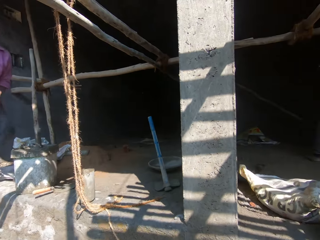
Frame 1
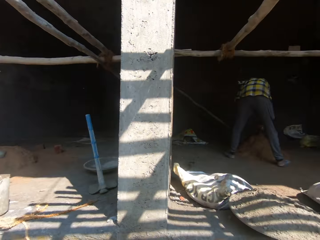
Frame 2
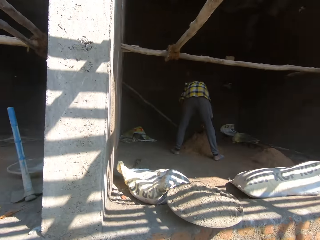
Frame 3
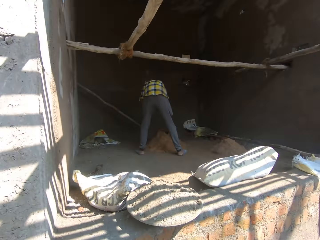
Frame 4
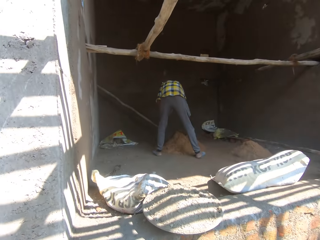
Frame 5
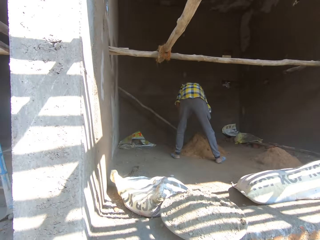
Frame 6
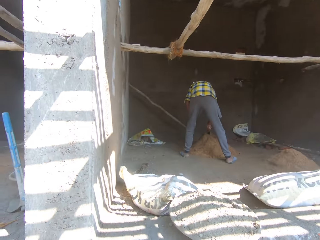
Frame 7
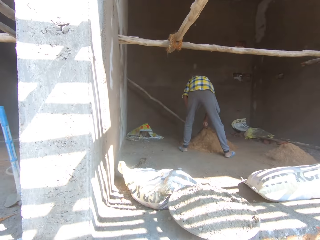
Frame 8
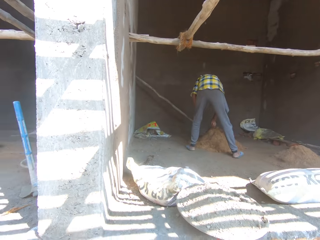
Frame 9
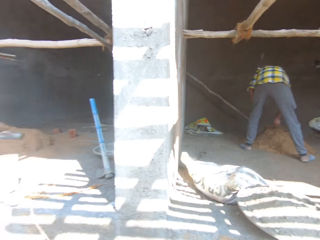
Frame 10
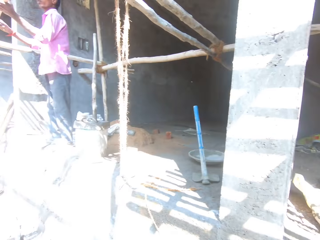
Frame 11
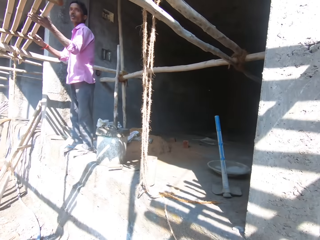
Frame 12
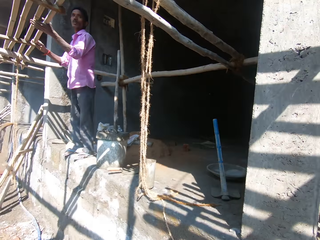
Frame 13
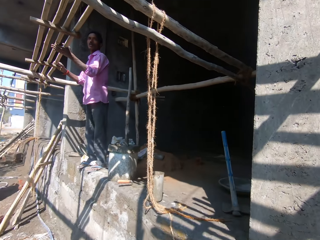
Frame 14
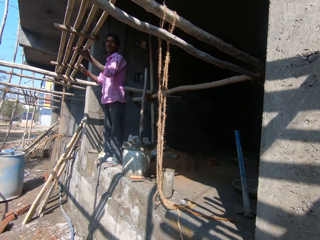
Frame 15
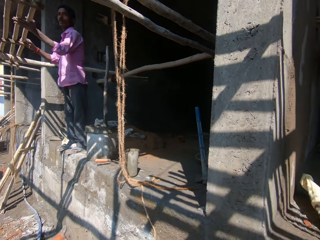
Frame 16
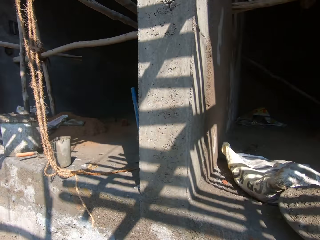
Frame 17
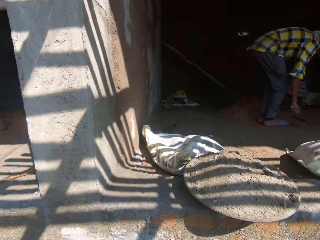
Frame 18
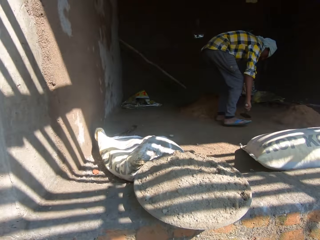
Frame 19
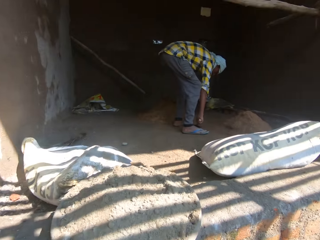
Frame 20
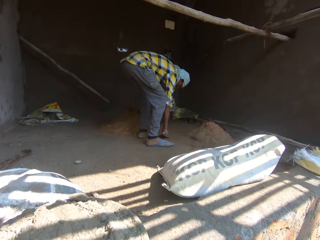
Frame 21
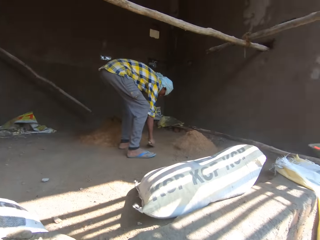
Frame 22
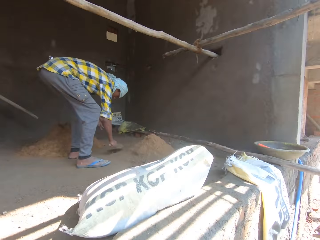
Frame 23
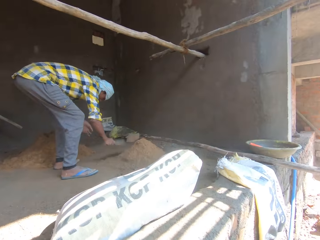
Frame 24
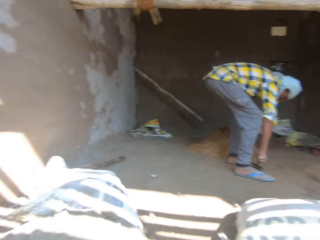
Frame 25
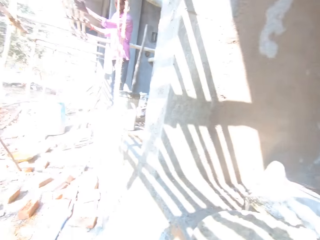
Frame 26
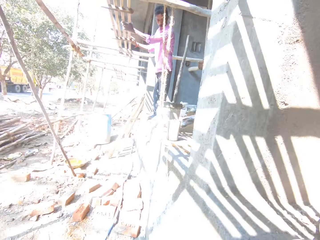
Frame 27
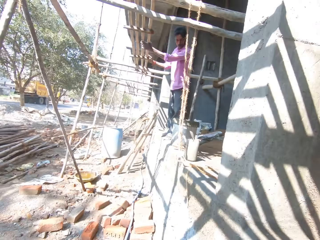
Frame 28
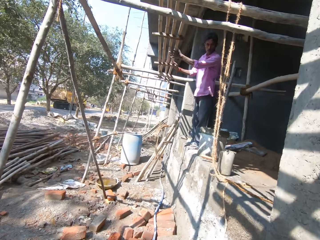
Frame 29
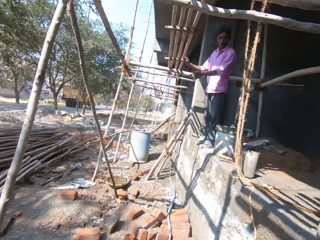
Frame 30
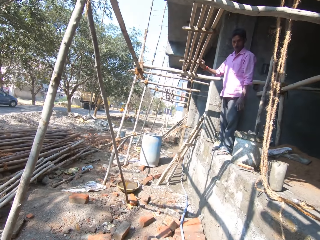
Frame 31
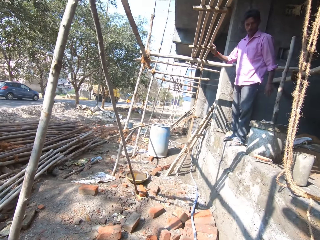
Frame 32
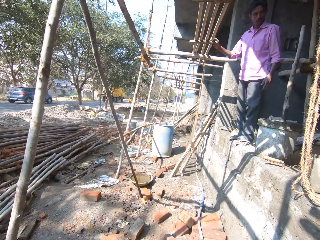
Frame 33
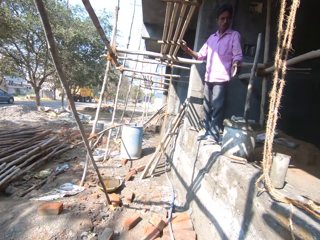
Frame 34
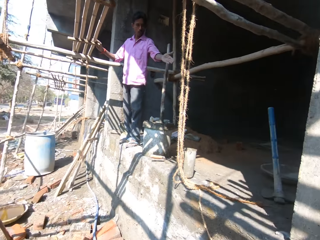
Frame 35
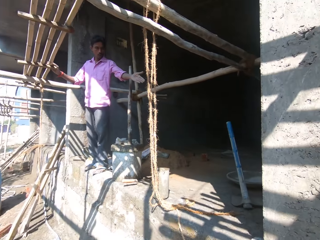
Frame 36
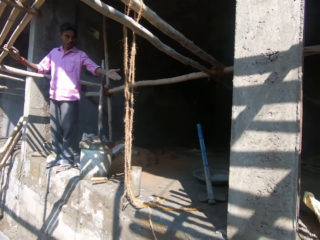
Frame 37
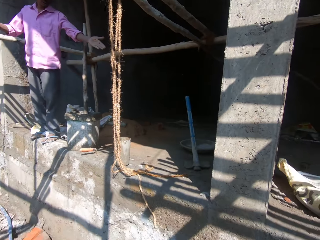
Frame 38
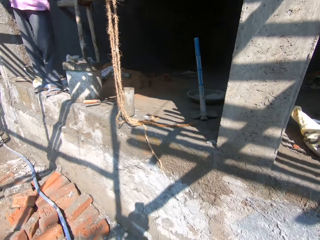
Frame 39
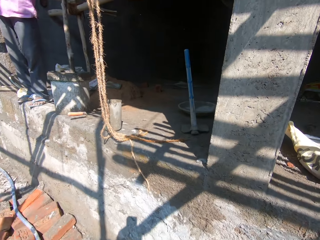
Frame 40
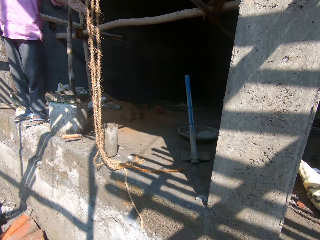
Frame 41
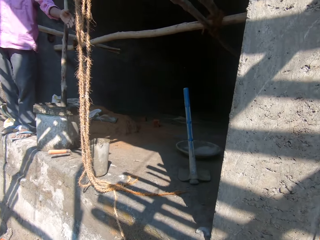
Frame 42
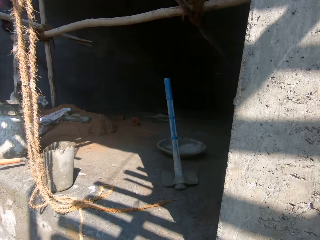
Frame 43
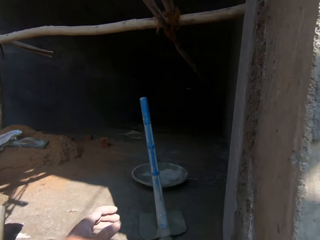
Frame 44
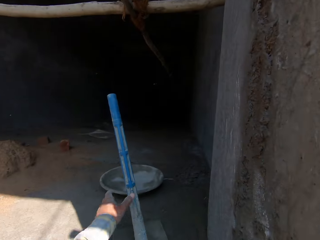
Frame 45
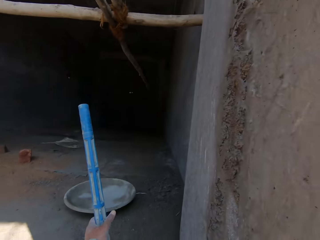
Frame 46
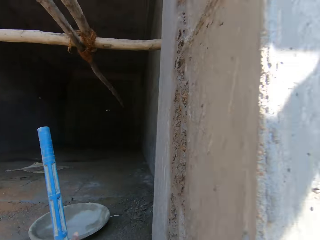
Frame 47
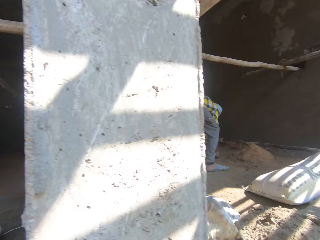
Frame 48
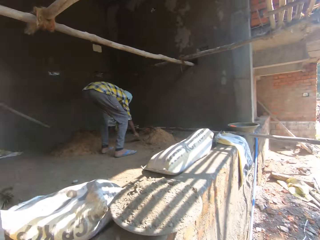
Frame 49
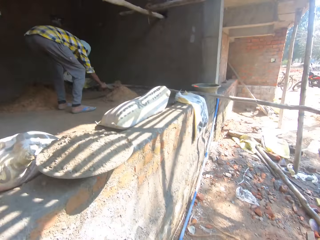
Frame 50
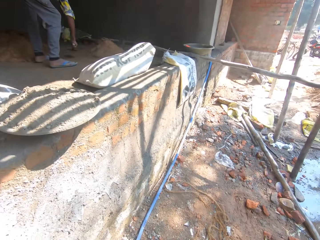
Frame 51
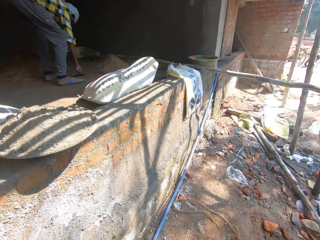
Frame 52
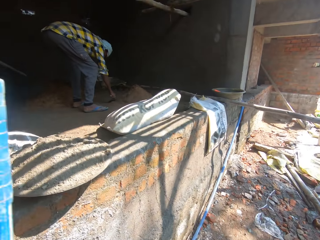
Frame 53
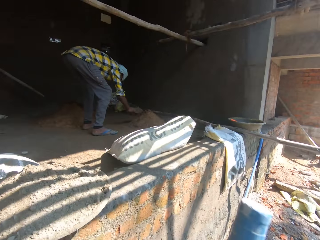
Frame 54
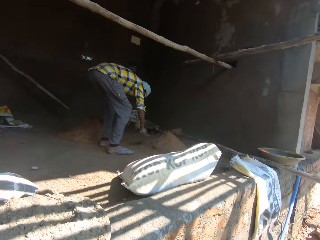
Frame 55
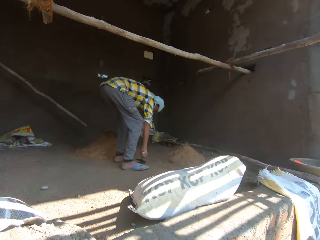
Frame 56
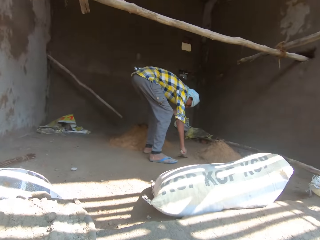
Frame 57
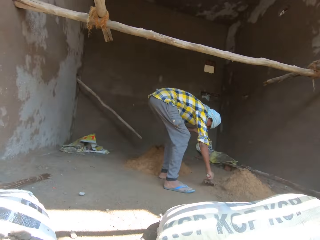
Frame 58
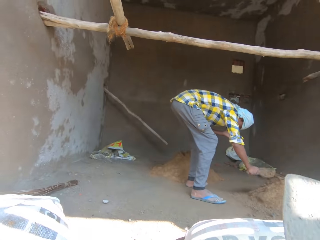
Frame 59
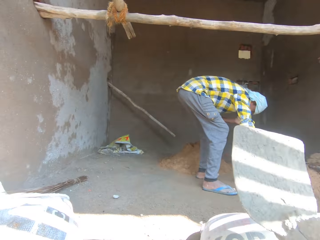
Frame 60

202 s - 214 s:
A man stands up. The camera wearer converses with a person. They look around the building. Another man bends and collects the sand with a trowel. The first man holds the wood rod. The camera wearer converses with the person. The first man gestures his hand. The camera wearer picks up the hoe and walks along the wall.

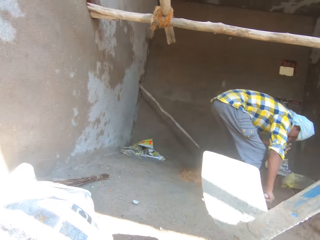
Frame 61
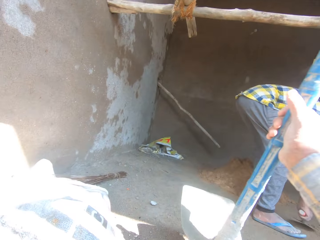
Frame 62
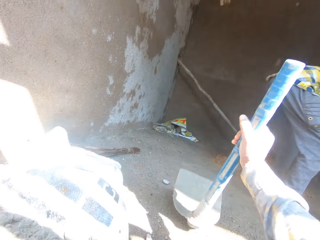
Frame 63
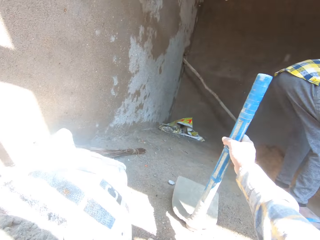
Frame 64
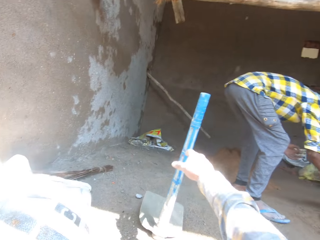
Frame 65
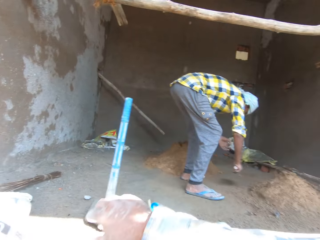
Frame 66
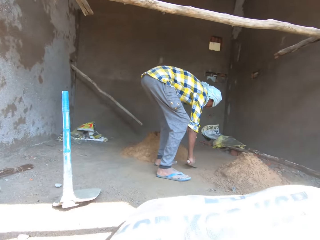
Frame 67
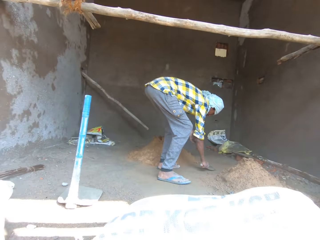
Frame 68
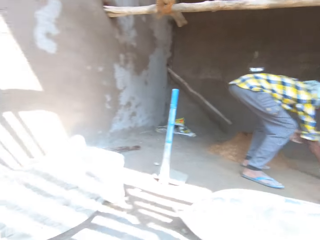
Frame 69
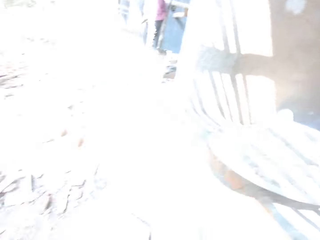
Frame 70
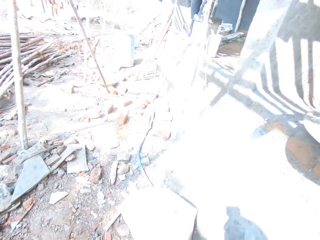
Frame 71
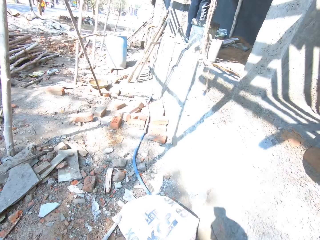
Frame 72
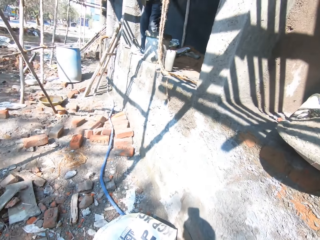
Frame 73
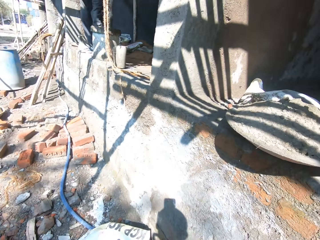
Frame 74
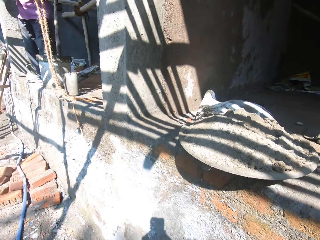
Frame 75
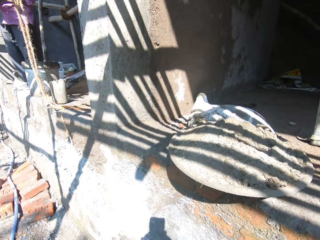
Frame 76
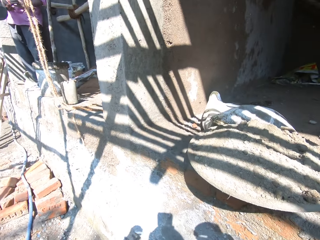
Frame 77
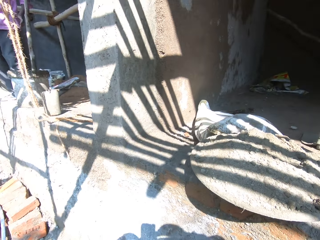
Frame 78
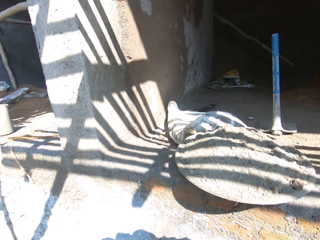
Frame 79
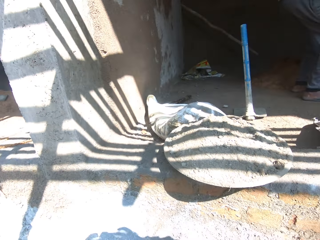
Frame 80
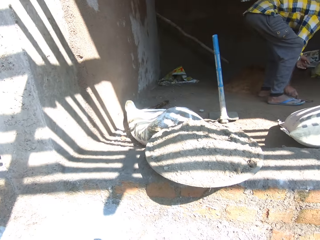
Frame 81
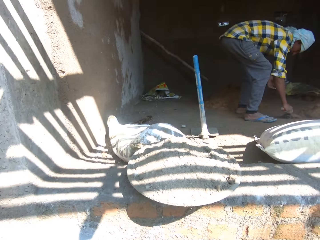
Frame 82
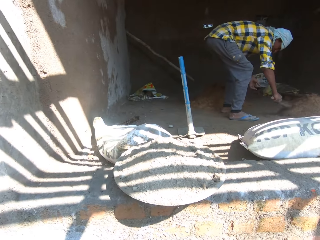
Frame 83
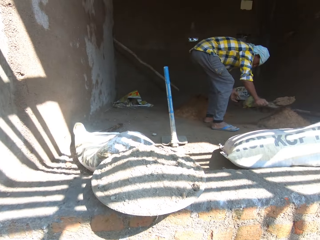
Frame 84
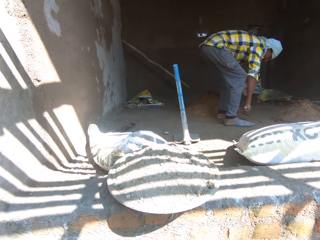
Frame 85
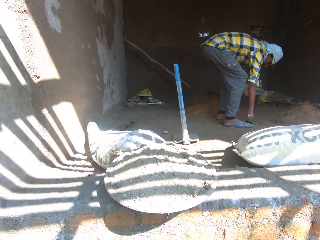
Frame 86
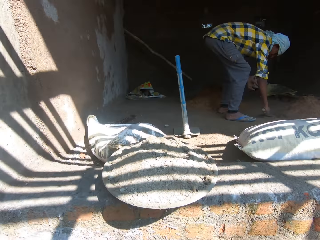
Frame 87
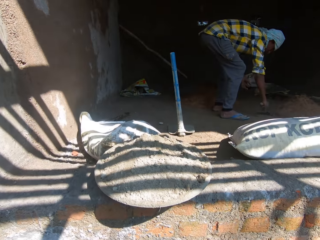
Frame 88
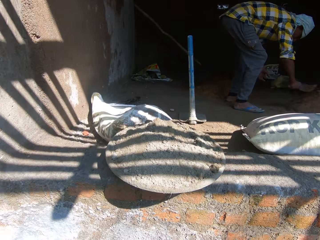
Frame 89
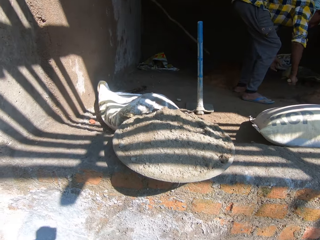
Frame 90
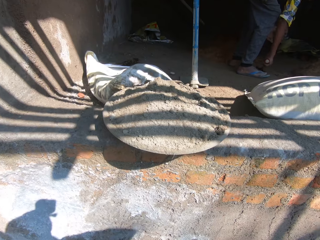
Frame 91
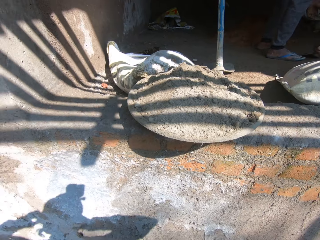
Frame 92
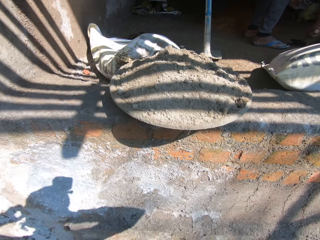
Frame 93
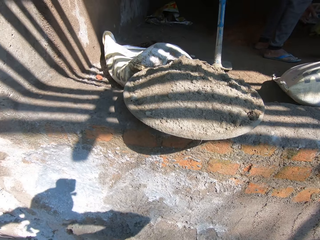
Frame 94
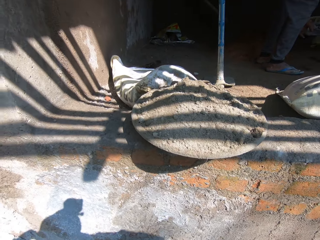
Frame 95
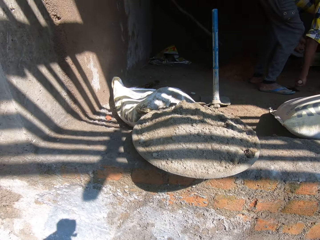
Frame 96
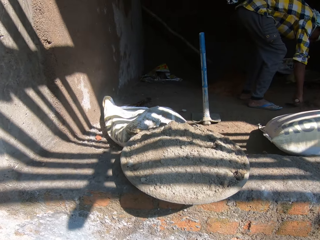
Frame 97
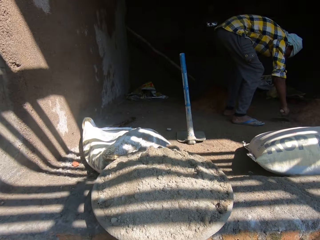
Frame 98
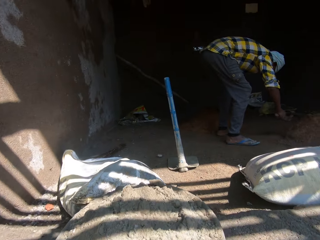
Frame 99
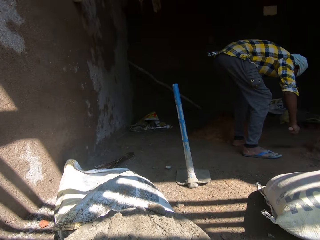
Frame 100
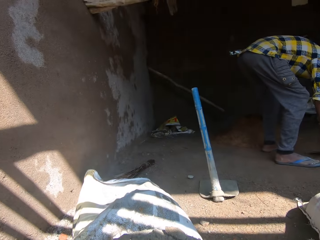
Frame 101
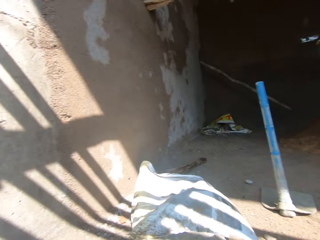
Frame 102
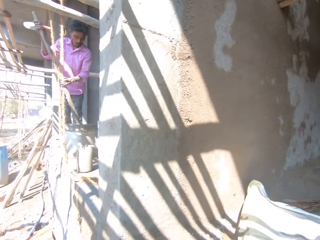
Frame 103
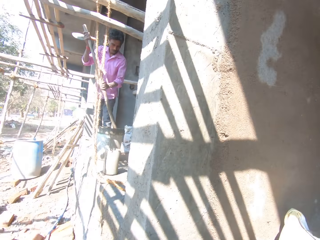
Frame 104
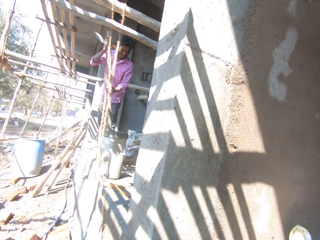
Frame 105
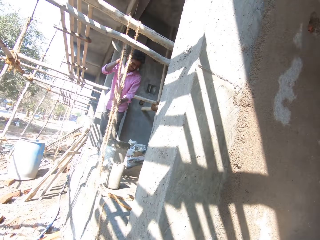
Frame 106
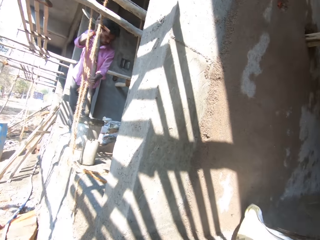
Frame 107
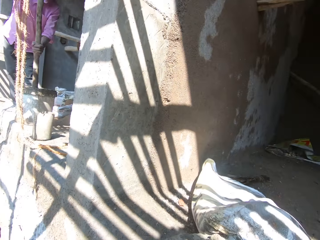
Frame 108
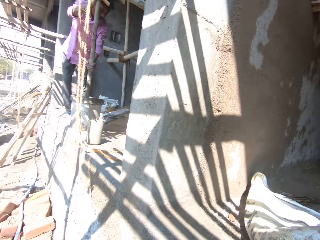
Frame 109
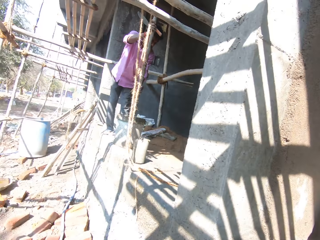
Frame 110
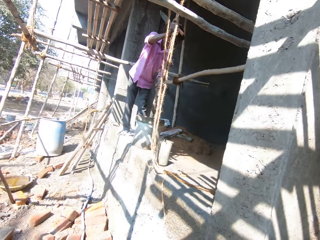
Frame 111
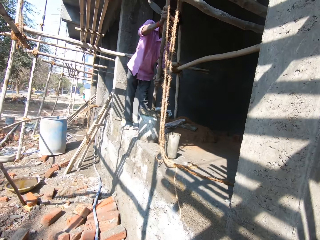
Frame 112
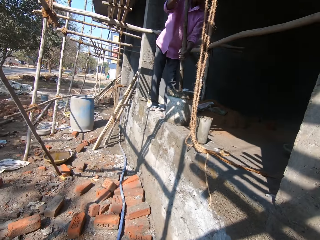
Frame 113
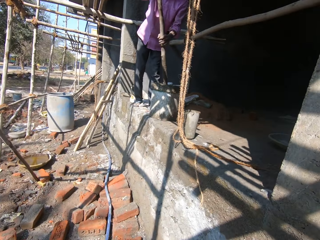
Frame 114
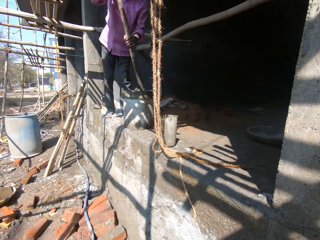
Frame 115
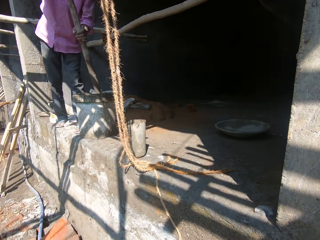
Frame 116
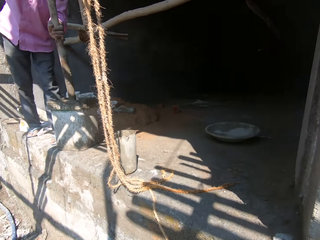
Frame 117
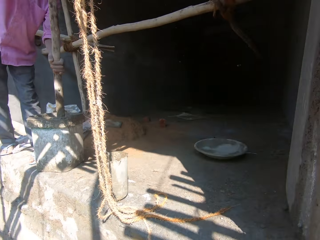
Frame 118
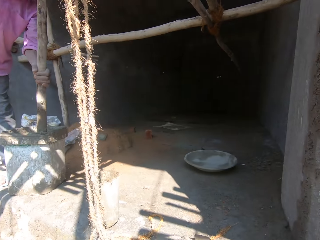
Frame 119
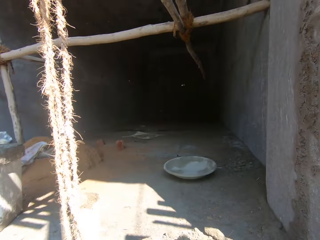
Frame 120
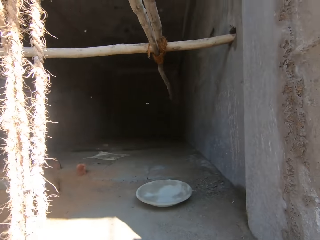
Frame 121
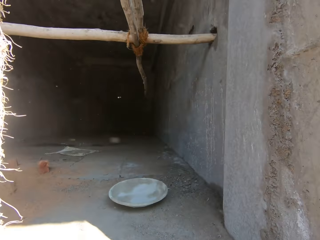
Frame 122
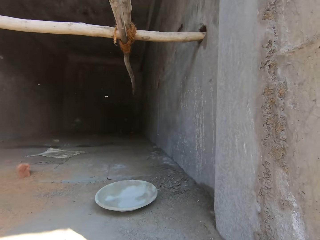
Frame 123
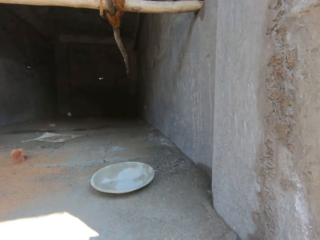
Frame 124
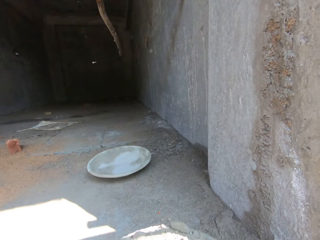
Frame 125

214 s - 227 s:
The camera wearer puts the hoe on the floor. They look around the field. A man collects the sand with a trowel. The camera wearer walks toward the wall. Another man holds a piece of wood and mixes something with the wood. The camera wearer walks toward the other man. They look at the room.
